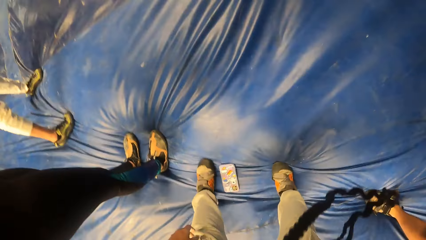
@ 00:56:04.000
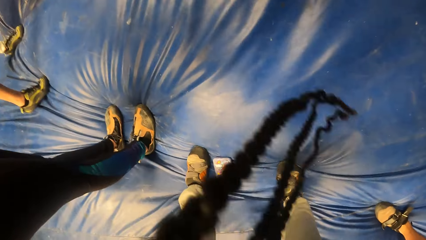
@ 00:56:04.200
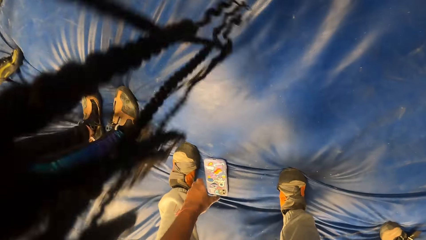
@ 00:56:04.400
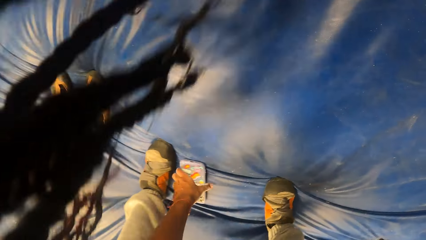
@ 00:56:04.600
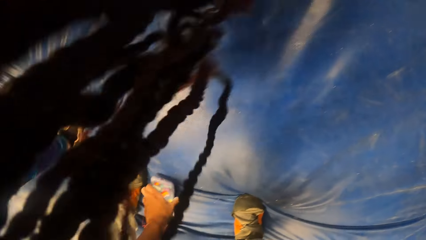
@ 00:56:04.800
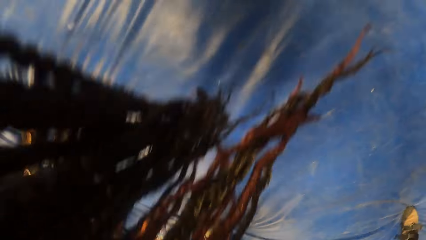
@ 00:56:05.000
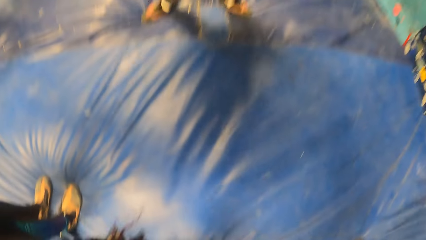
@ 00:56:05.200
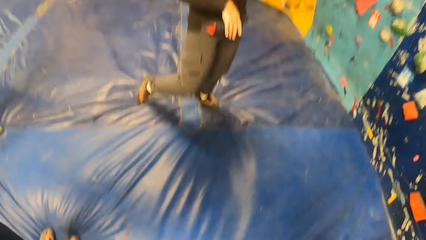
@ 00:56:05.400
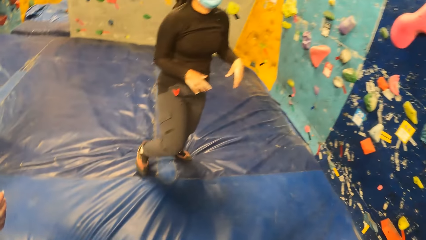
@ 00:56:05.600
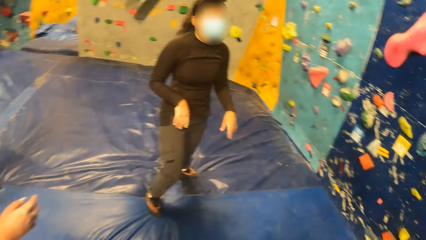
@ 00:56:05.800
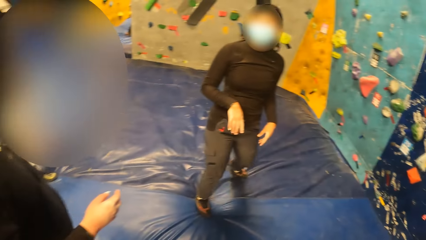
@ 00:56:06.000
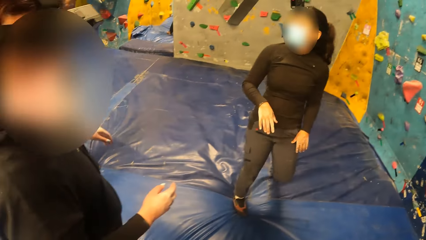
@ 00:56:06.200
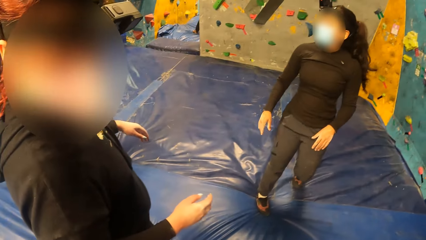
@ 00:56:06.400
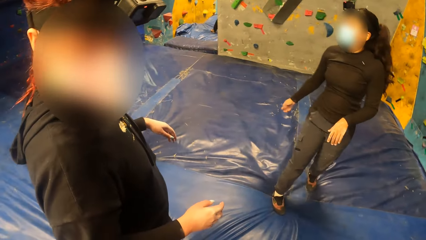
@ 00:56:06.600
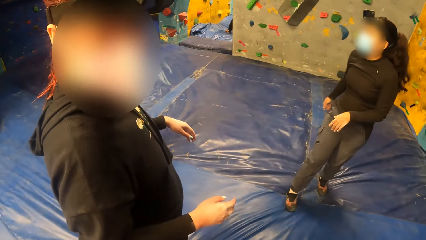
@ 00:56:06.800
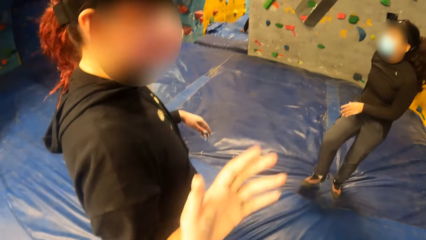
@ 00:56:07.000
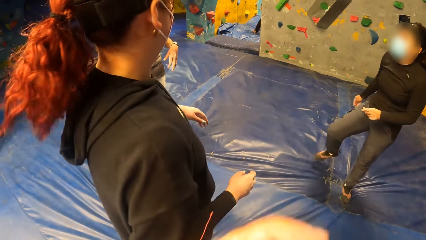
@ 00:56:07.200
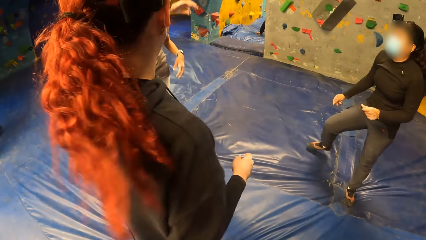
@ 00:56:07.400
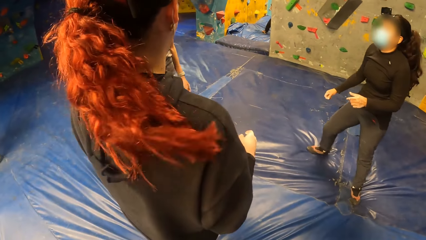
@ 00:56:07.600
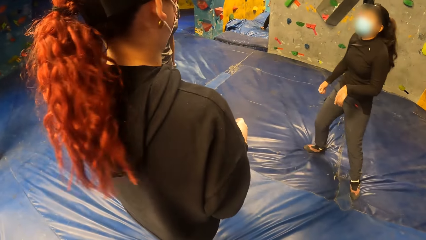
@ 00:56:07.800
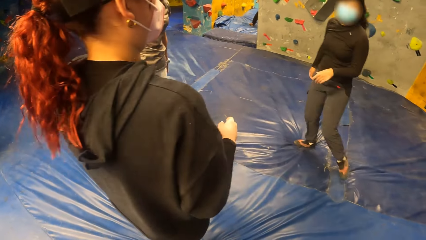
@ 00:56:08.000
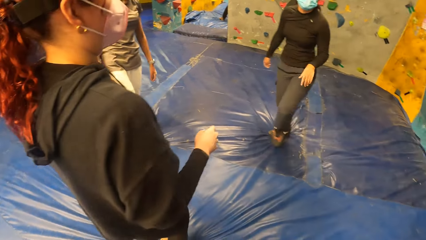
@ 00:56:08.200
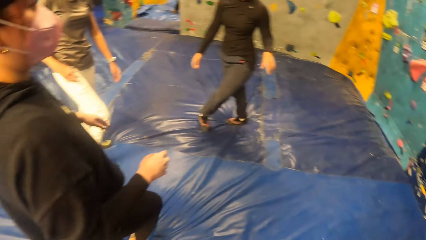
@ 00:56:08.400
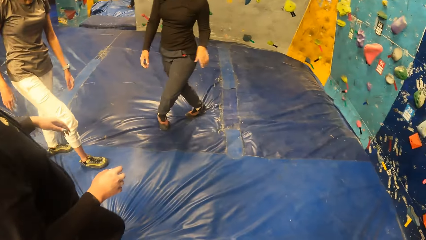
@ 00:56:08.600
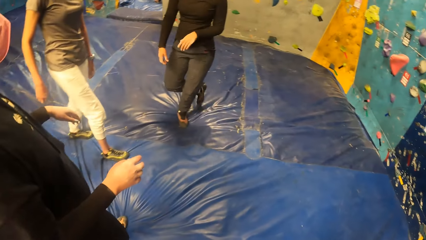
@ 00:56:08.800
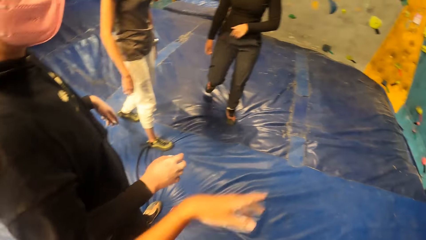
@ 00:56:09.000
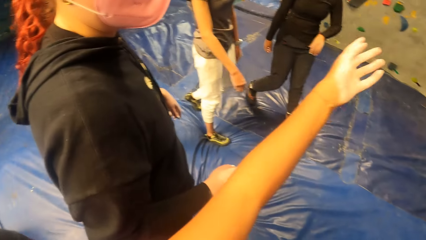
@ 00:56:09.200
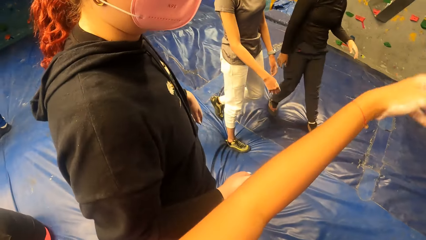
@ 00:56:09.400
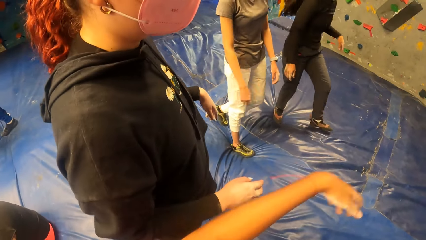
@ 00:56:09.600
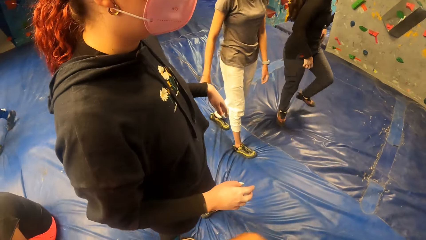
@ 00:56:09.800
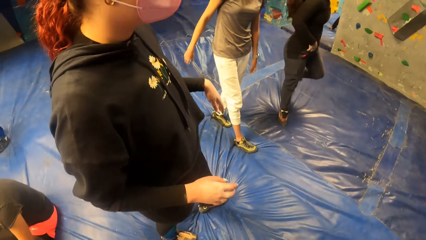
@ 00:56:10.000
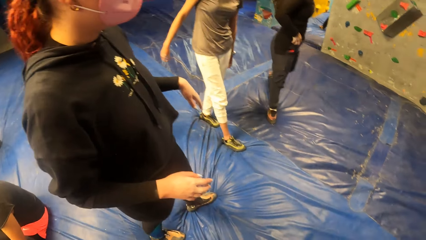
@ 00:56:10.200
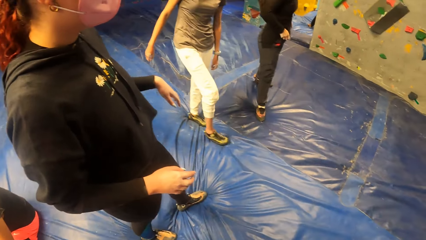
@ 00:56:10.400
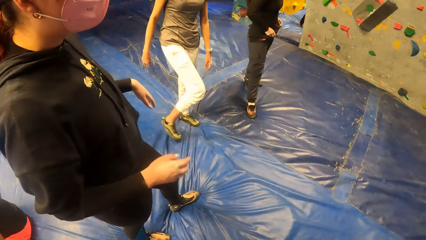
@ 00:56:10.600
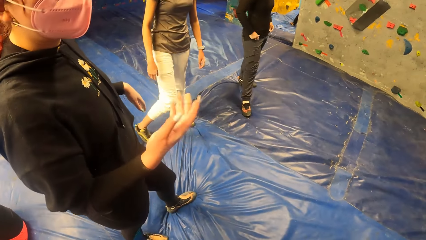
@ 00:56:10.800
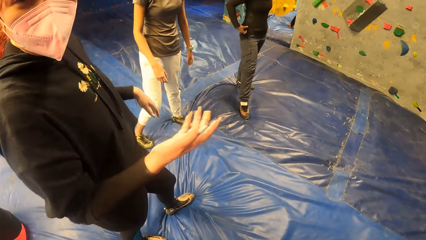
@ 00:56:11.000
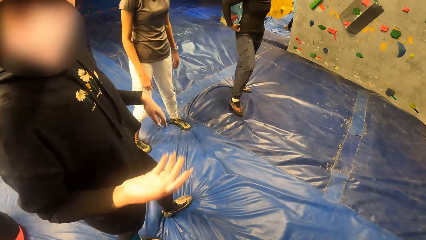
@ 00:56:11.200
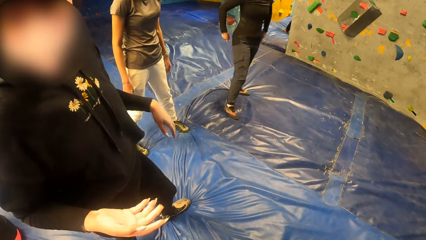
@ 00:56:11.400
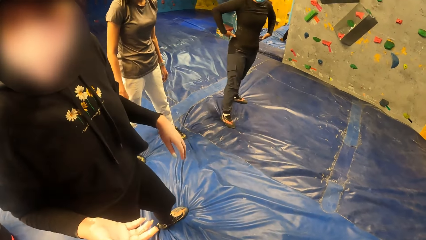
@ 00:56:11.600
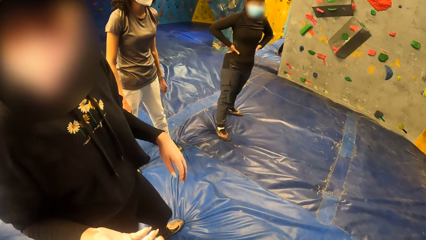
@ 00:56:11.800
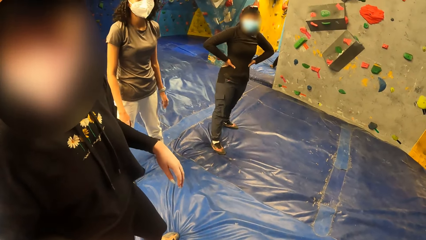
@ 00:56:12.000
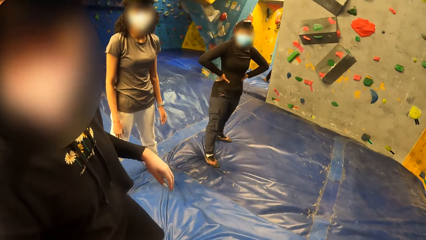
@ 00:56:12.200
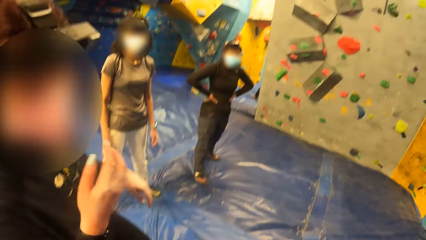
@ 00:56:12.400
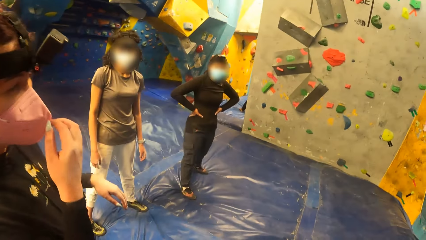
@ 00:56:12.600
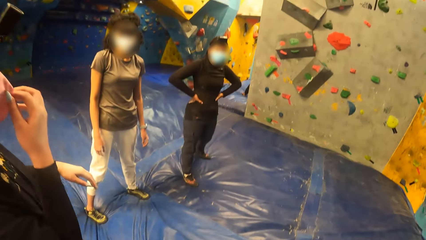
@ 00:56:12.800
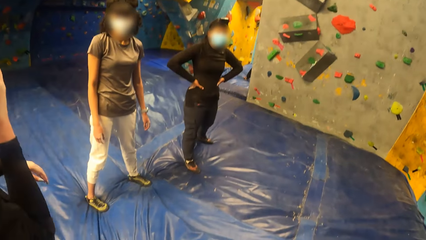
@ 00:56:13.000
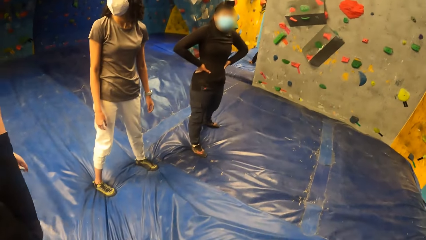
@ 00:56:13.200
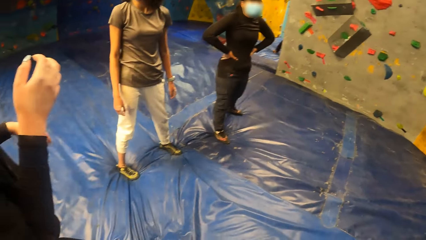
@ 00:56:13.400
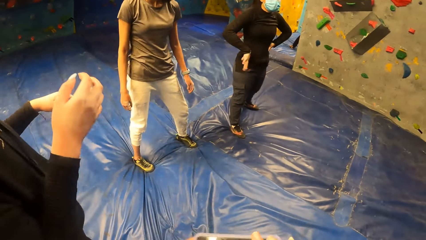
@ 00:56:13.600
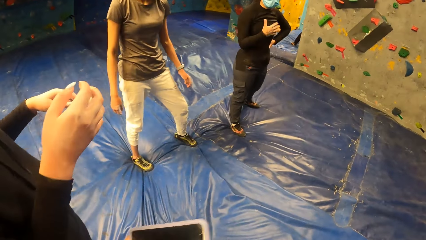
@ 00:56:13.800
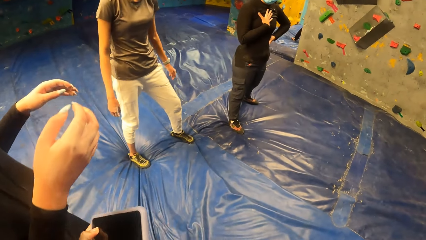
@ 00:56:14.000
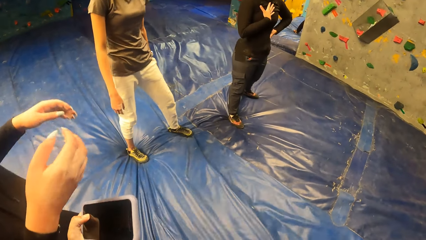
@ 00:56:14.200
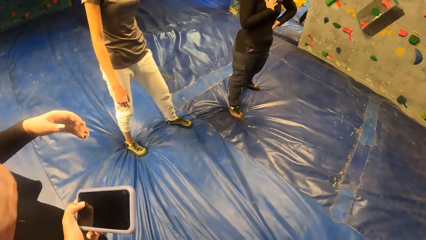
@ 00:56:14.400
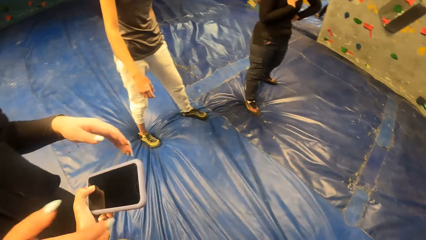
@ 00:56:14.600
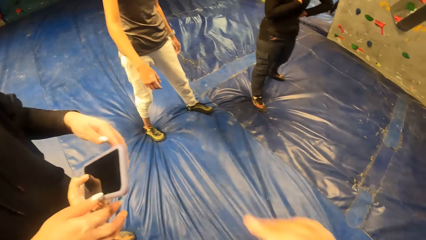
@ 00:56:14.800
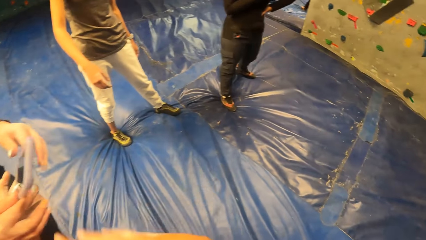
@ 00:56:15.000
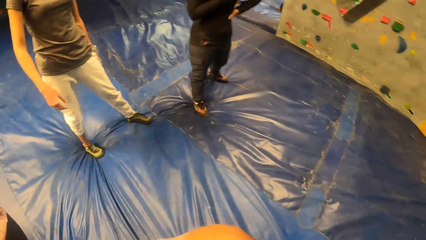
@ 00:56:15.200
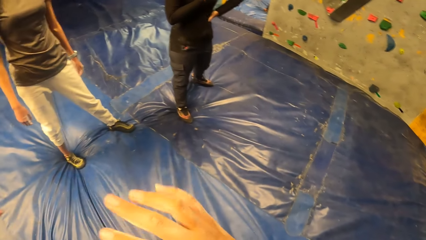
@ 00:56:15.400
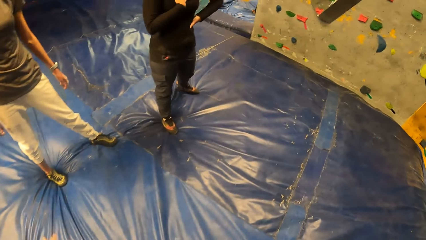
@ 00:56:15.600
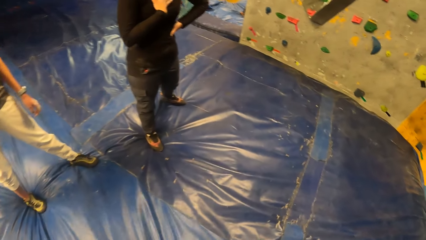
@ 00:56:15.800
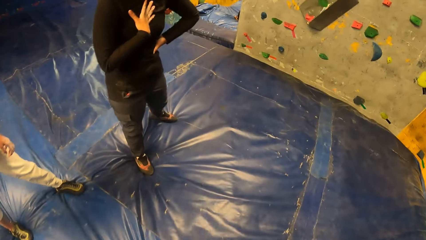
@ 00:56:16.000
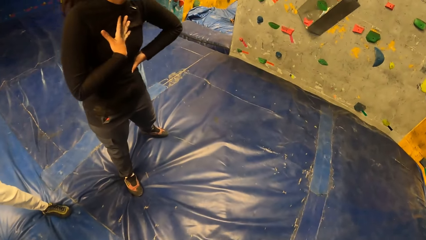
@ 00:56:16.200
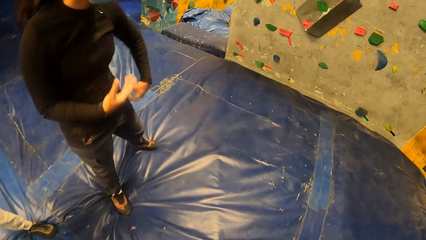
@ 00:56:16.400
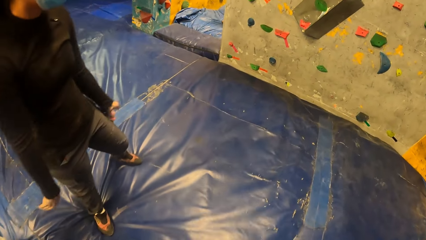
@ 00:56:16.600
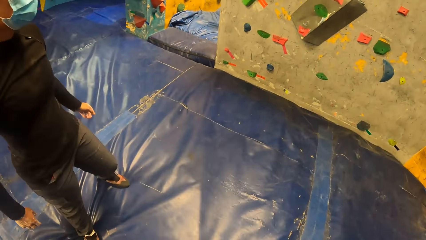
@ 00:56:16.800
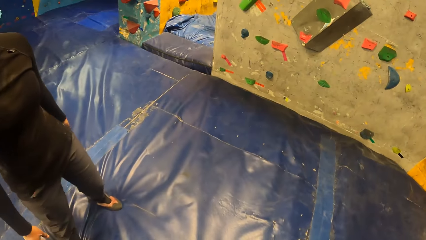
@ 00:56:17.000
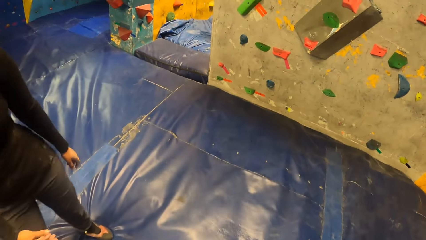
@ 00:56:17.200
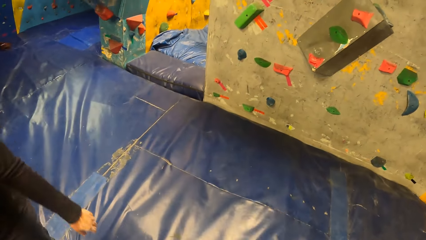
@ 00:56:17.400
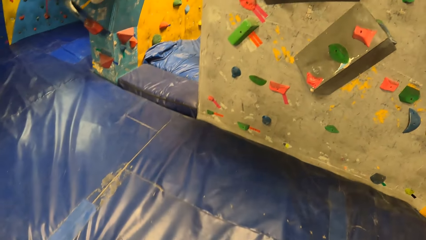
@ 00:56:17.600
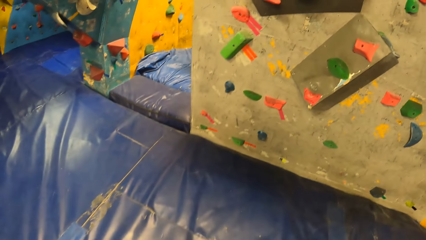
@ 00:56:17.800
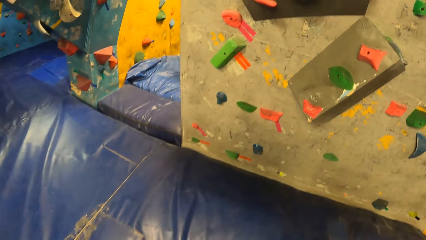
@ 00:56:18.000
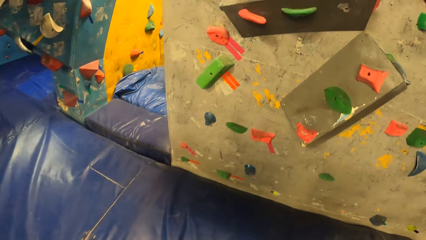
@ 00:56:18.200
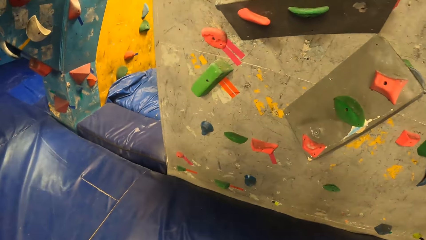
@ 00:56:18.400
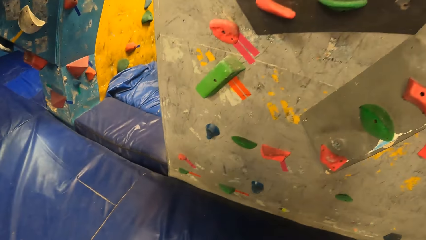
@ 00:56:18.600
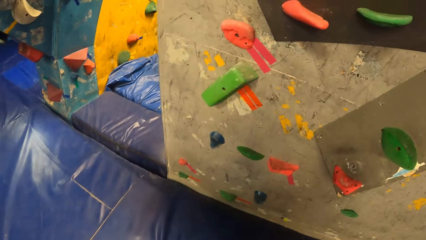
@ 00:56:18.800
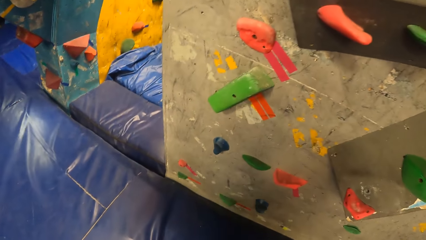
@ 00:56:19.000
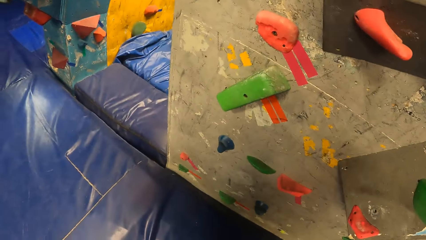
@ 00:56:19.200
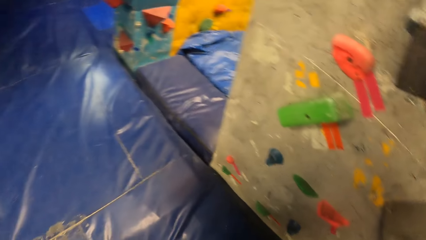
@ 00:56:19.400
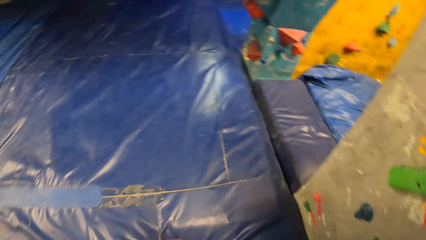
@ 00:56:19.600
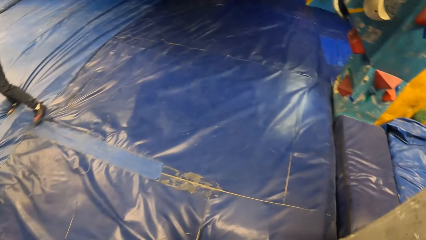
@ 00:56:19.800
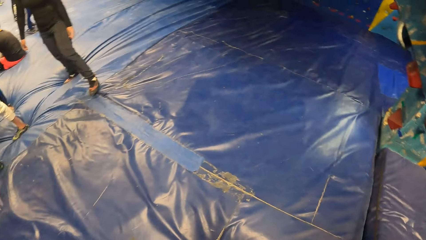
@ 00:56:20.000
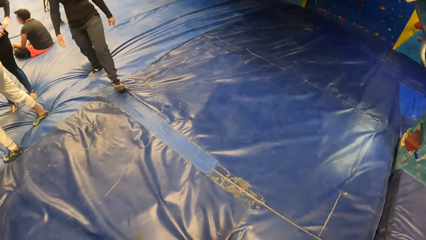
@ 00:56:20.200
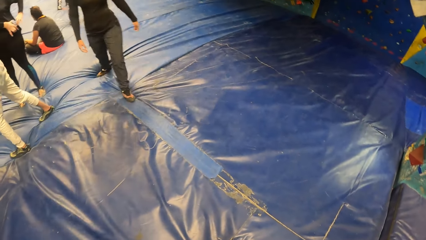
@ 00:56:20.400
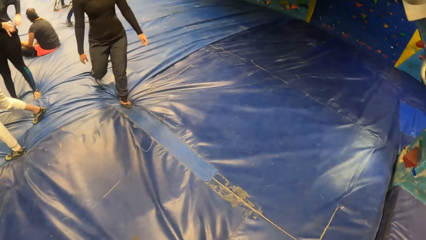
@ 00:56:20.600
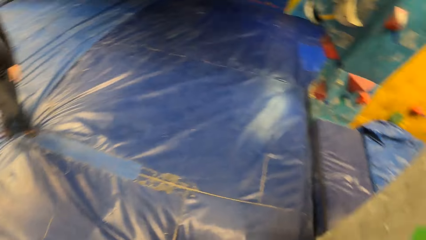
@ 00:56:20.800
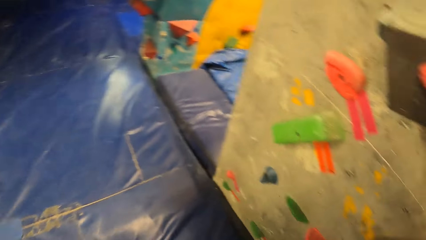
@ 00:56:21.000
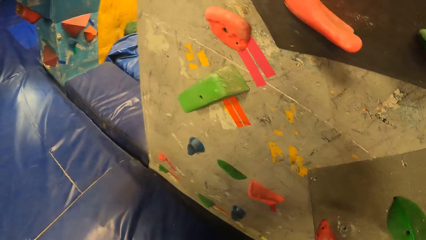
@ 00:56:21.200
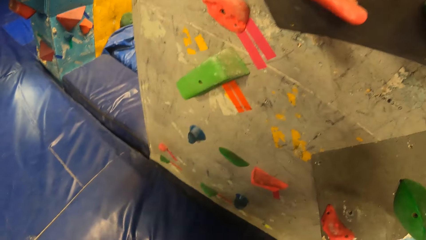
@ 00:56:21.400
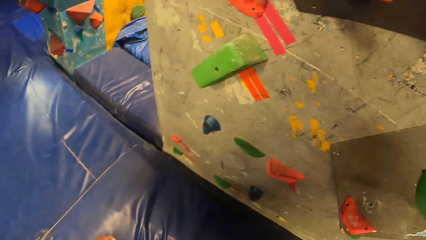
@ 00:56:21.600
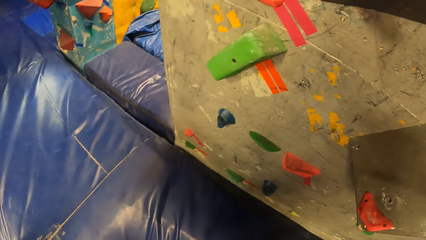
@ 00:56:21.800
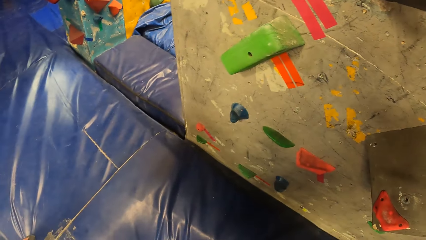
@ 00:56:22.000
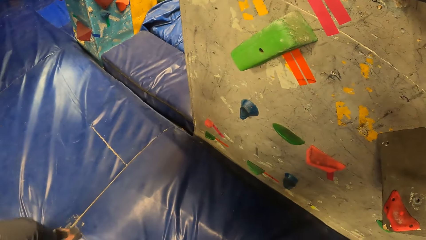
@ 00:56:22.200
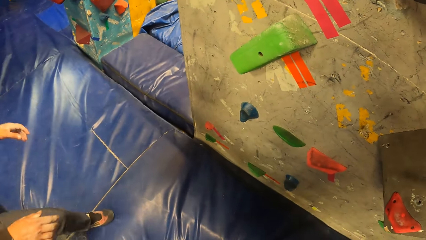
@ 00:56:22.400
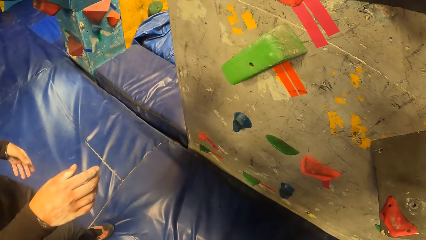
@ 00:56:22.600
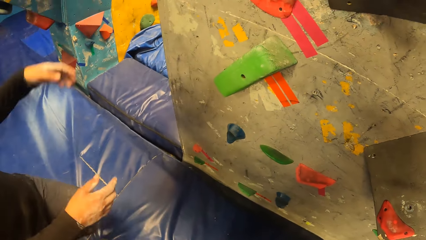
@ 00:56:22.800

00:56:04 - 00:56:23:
The camera wearer drops the phone. She picks up the mobile phone from the floor with her left hand. She interacts with a woman, another woman and the woman. She gives the woman the mobile phone with her left hand. She walks around. She looks around. She interacts with the first woman.
